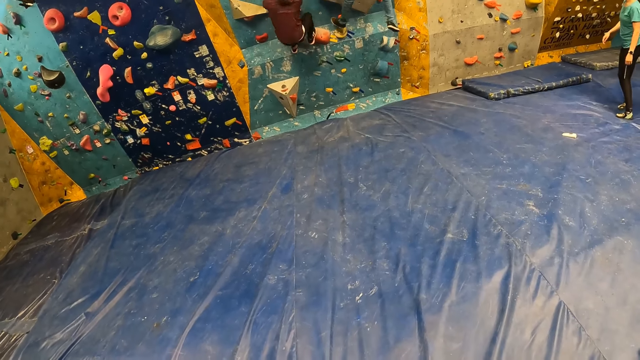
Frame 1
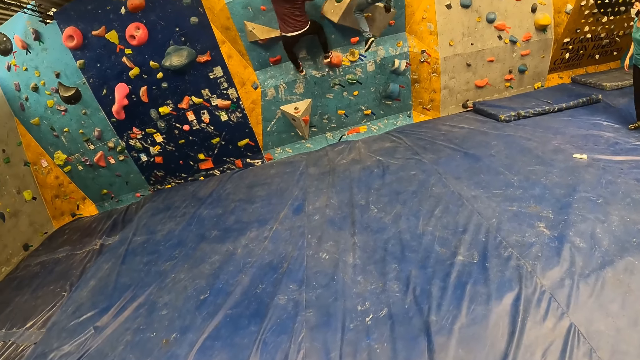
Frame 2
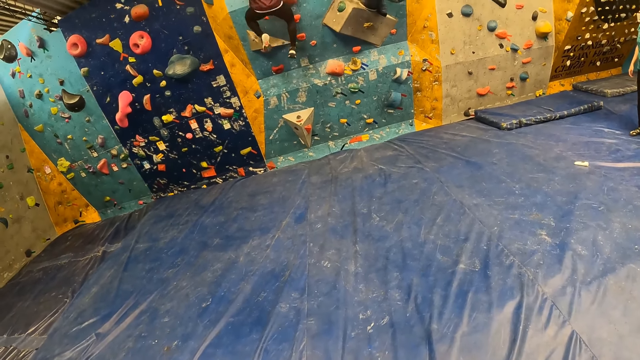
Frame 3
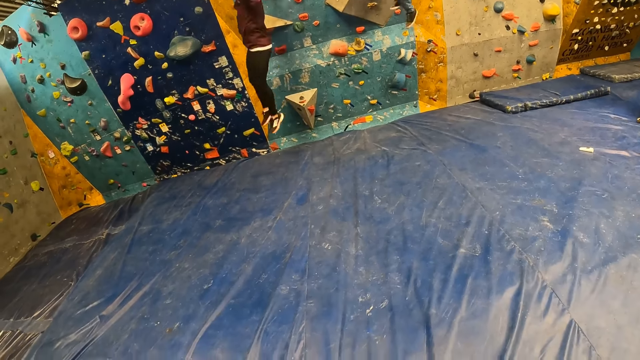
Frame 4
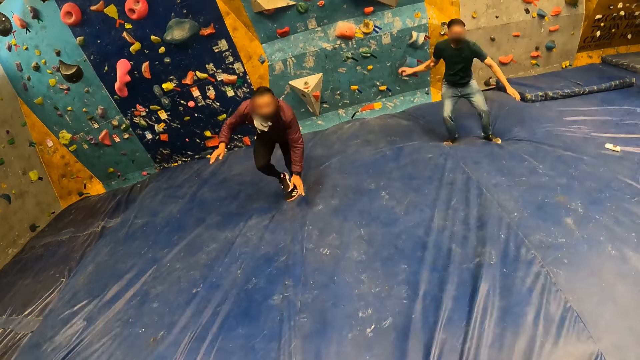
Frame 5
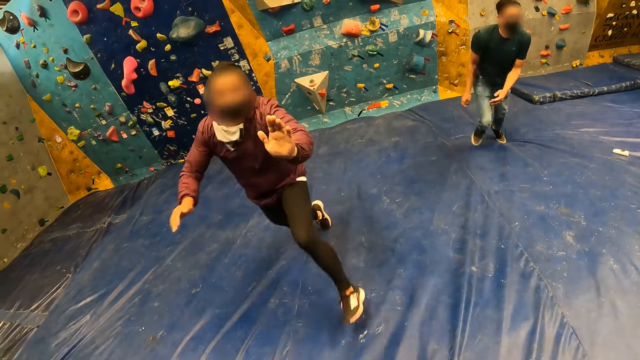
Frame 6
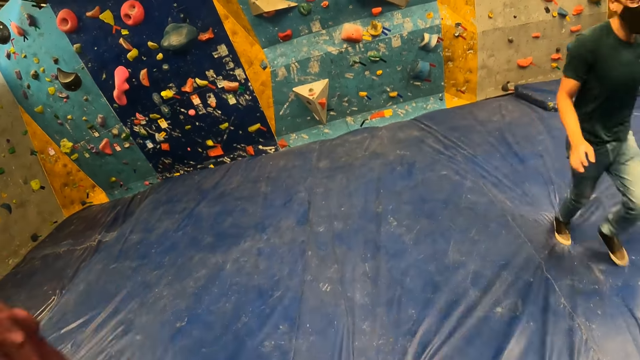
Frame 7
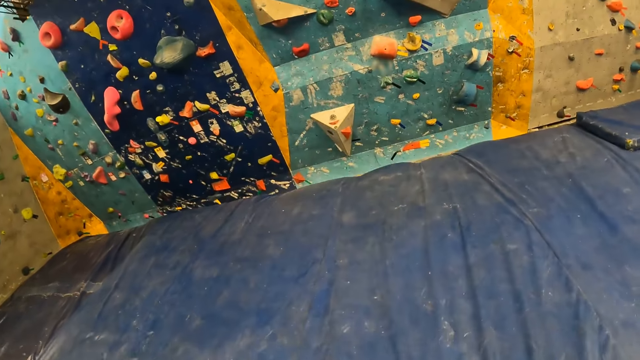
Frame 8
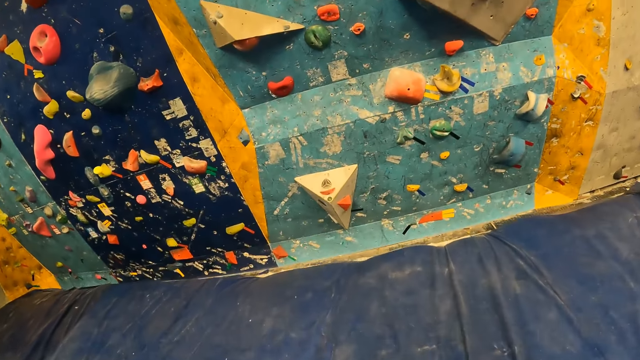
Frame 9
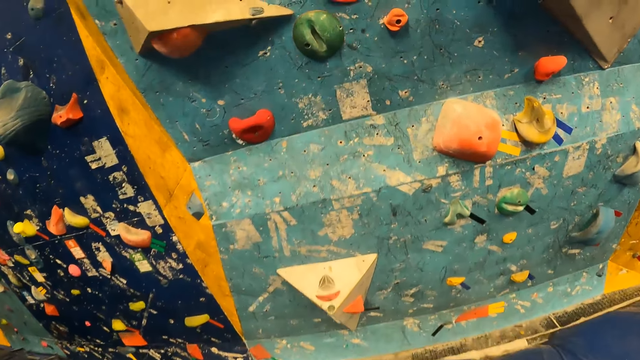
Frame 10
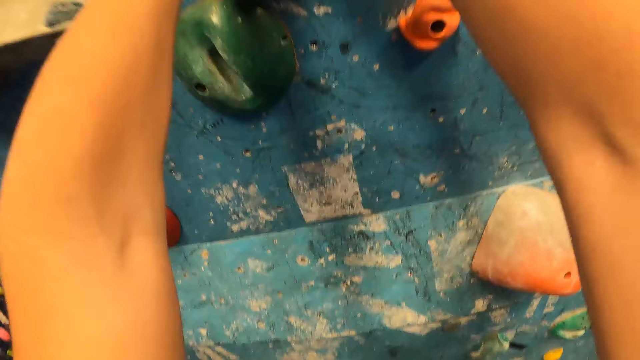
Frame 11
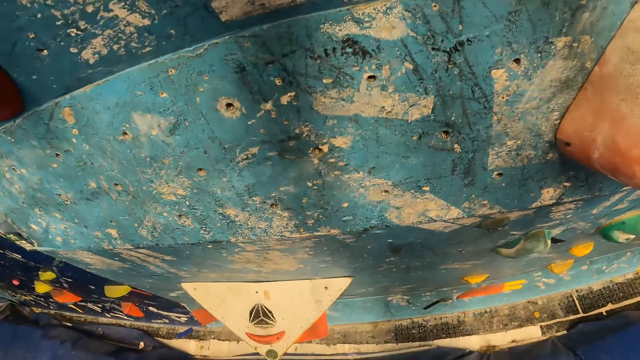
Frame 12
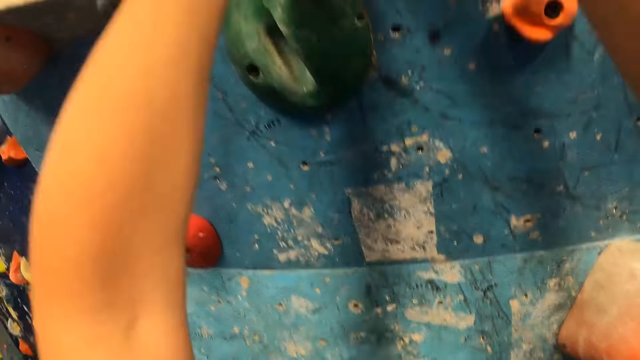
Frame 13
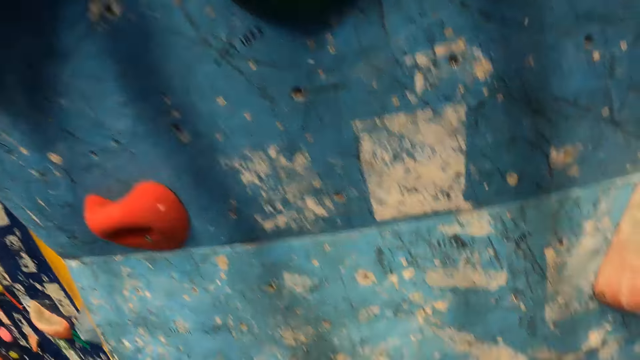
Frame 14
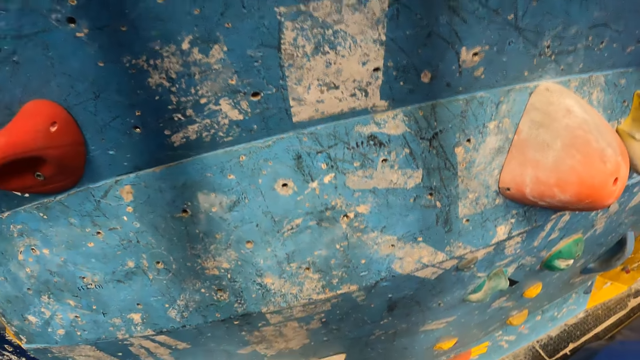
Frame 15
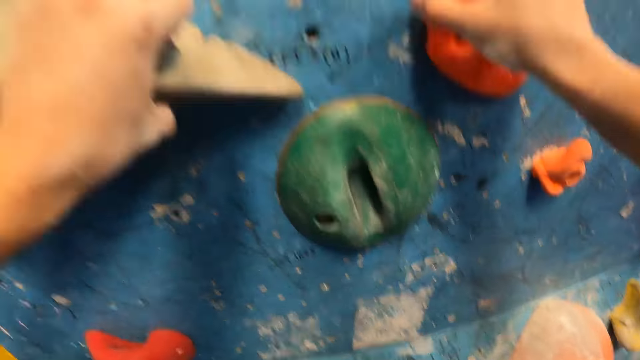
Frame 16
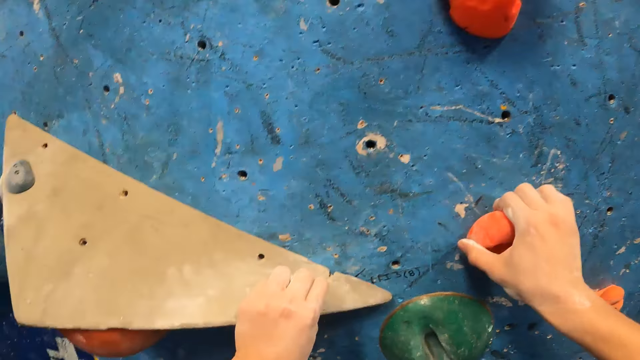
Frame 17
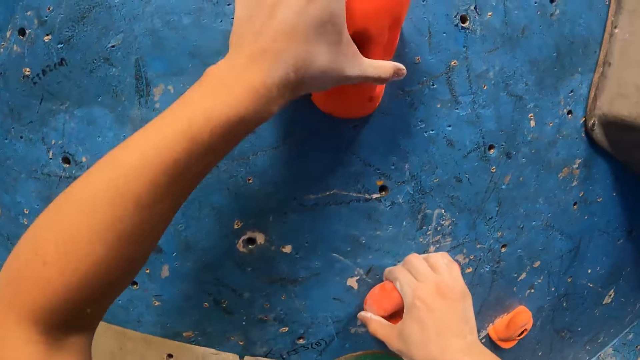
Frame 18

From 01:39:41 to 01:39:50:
A man interacts with the group of people in the room. The camera wearer runs on the crash pad on the floor towards the wall. They tap another man's hand. Another man interacts with the group of people in the room. The camera wearer climbs the wall with both hands.

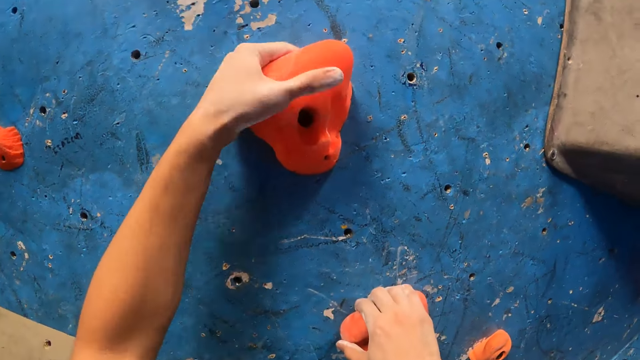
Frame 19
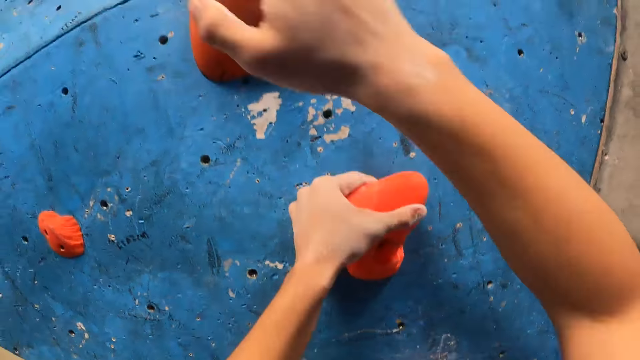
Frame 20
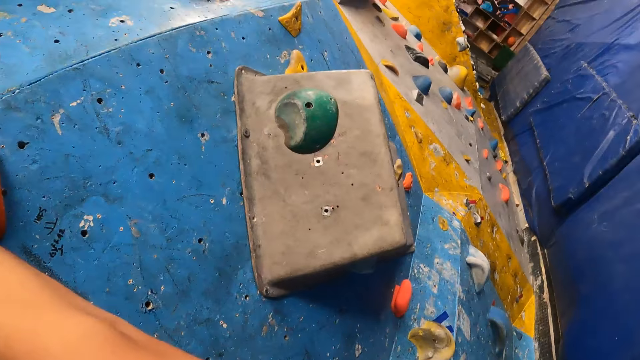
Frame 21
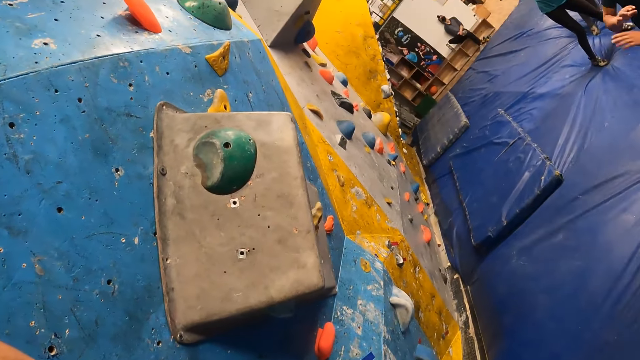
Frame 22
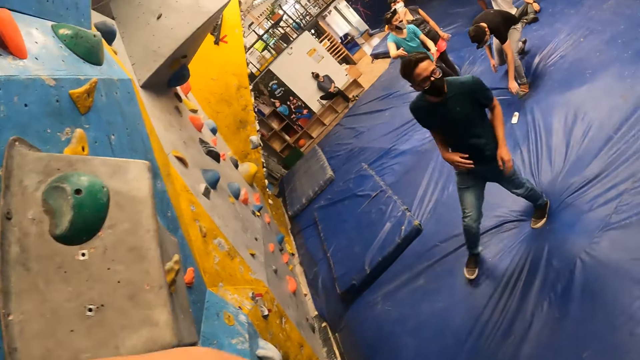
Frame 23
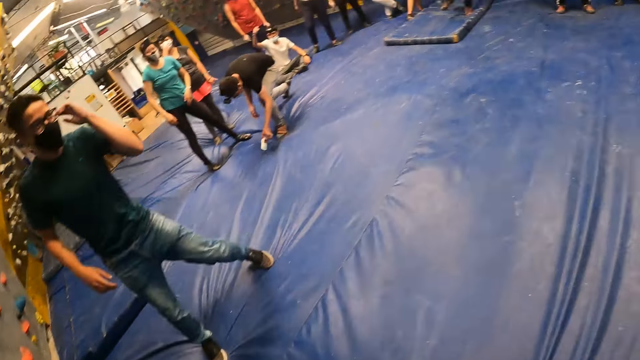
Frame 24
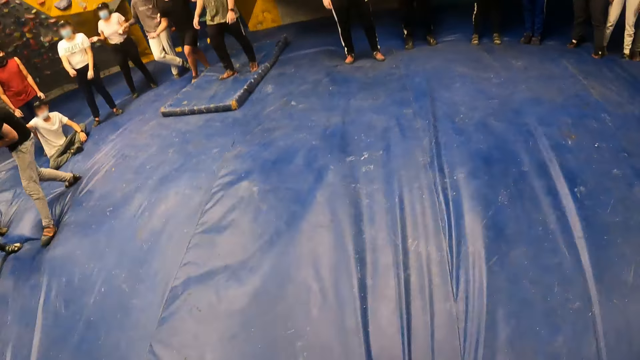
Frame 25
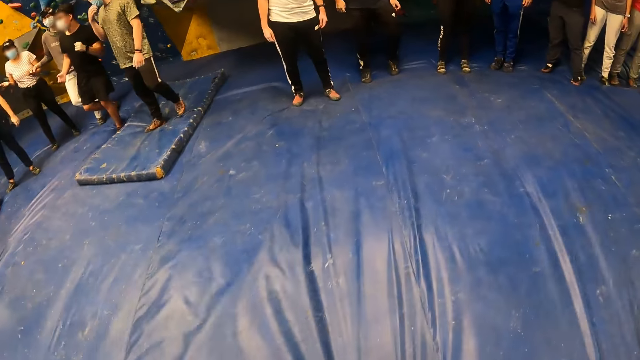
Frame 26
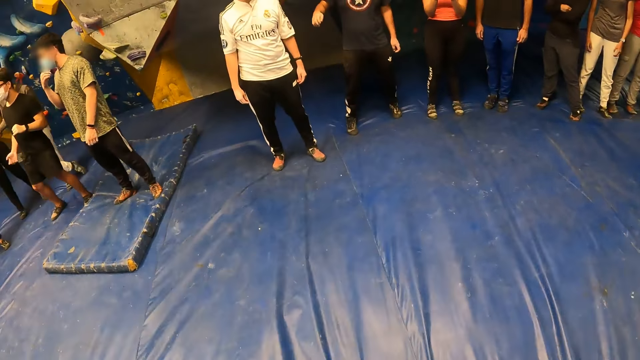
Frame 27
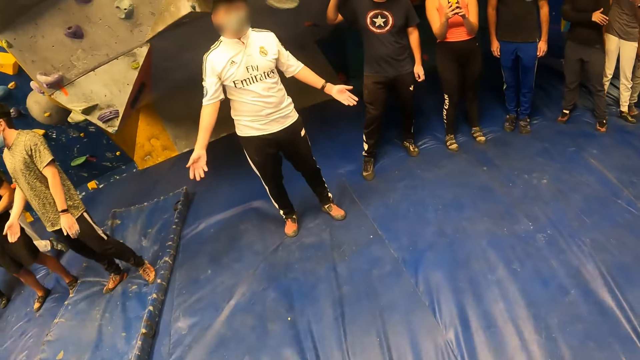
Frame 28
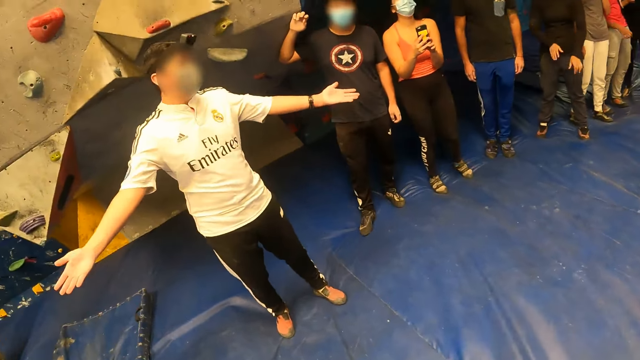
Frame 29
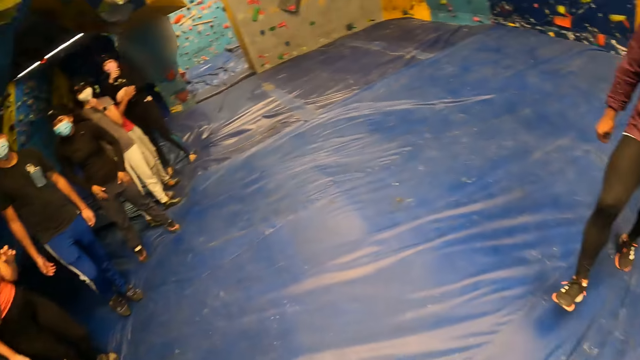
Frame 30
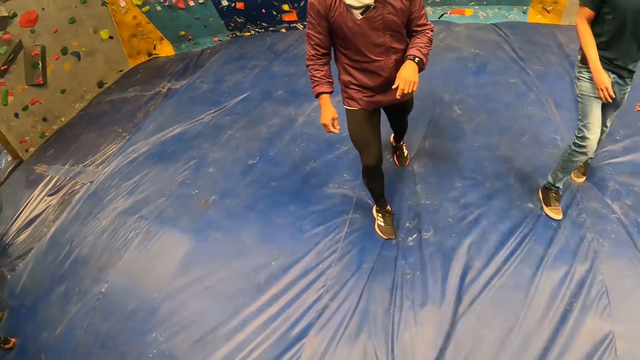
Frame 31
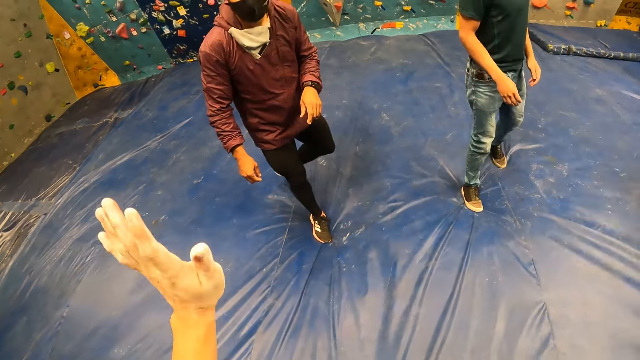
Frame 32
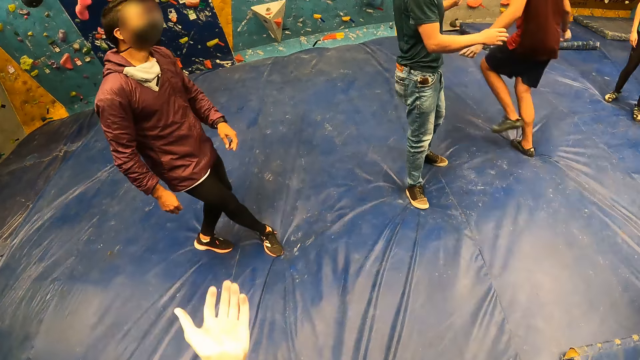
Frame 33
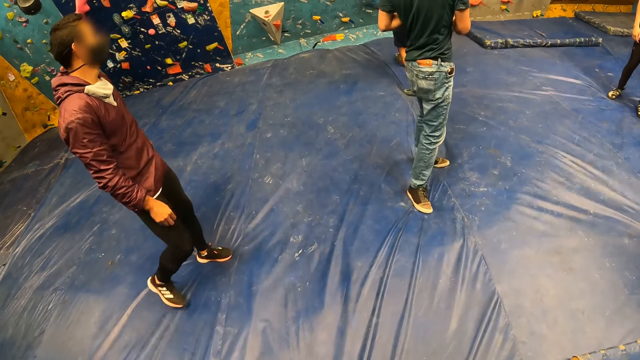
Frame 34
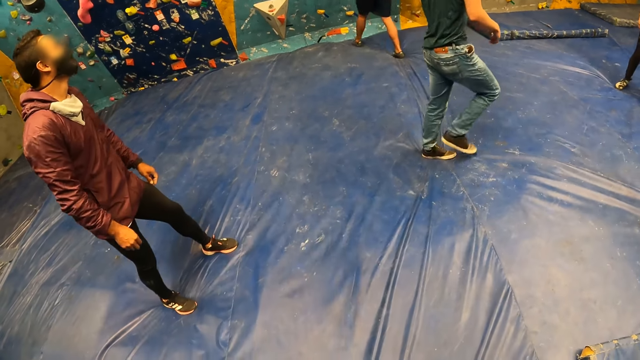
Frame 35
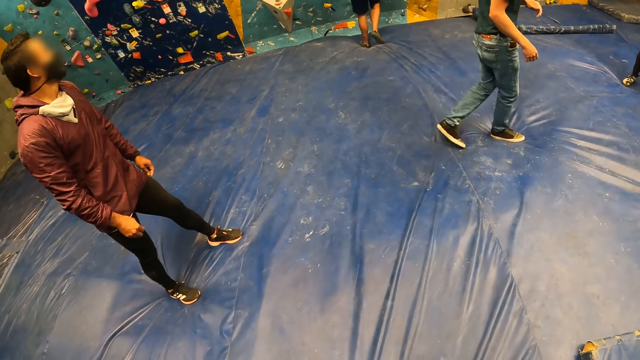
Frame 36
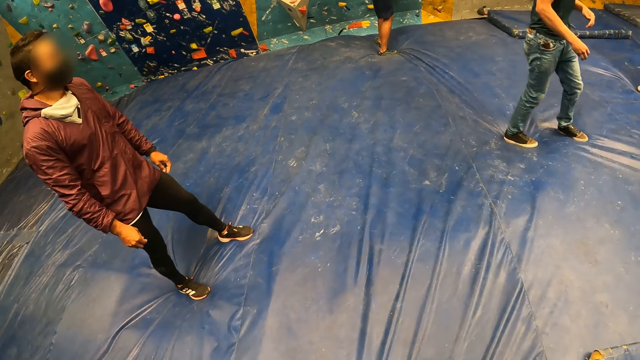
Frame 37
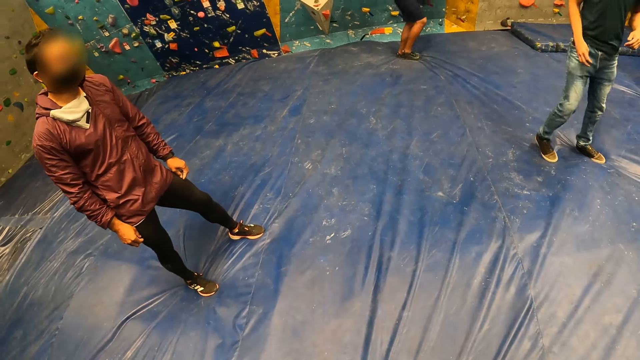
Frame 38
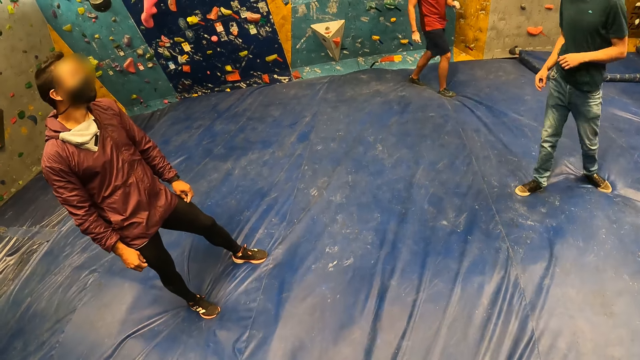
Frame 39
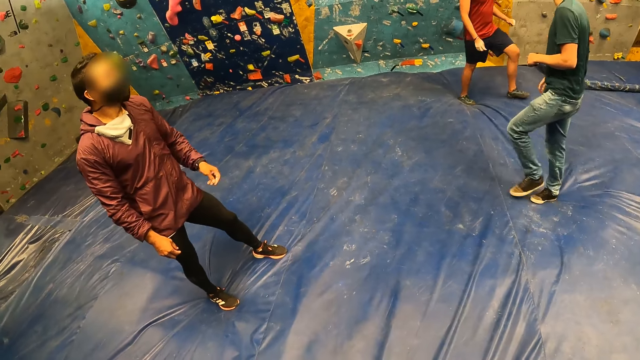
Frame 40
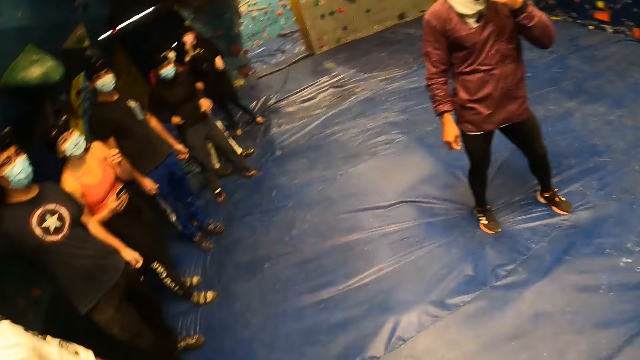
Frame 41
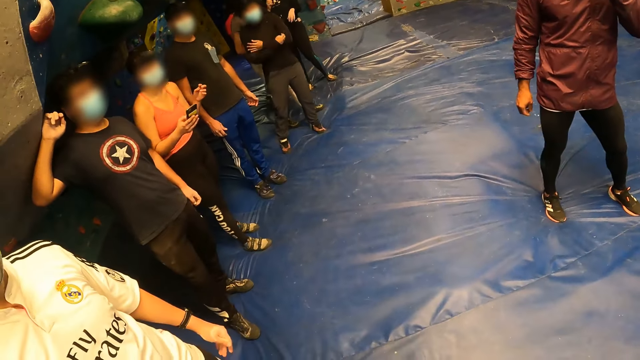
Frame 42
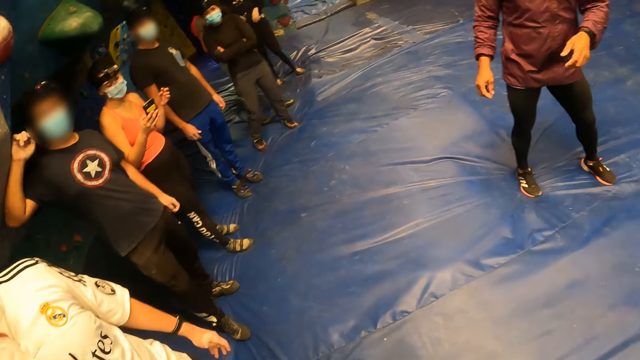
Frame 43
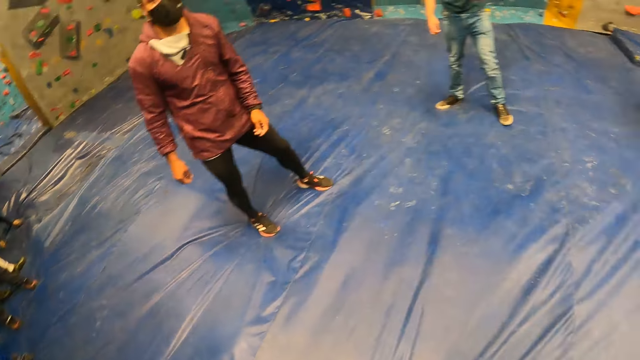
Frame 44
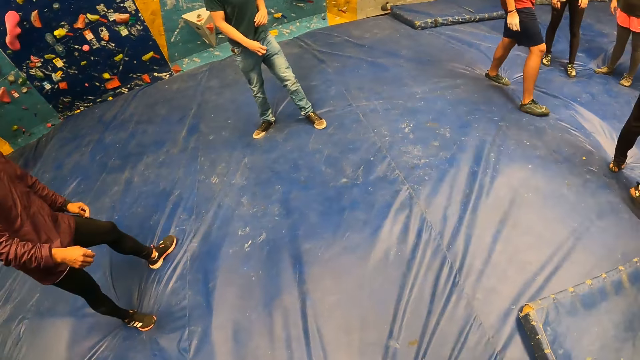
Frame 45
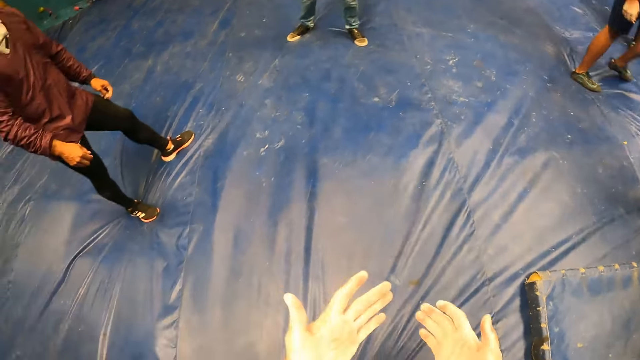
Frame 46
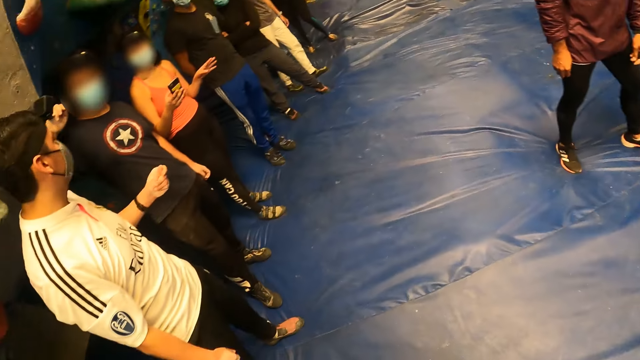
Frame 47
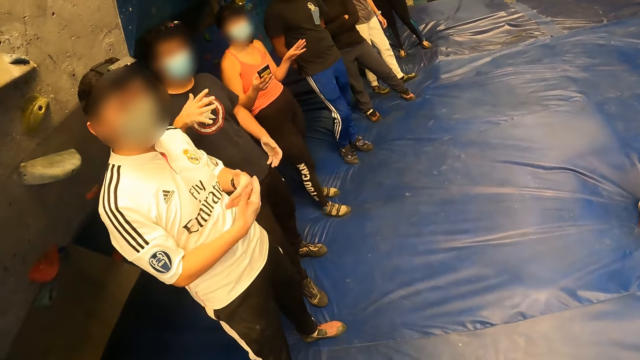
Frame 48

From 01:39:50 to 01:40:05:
The camera wearer jumps down and walks back. A man runs on the crash pad on the floor towards the wall. Another man interacts with the first man. A woman operates the phone with her right hand. Another man adjusts his mask on his face with his left hand.
